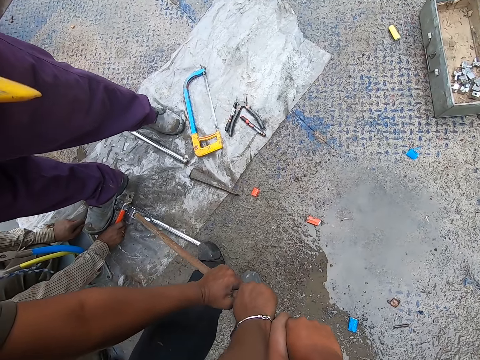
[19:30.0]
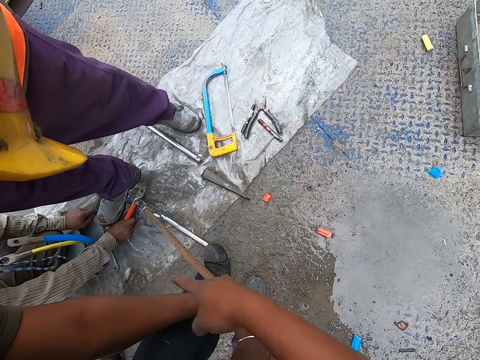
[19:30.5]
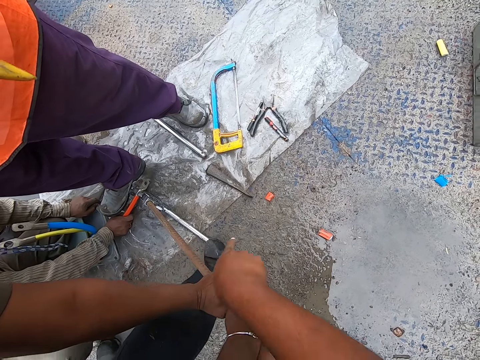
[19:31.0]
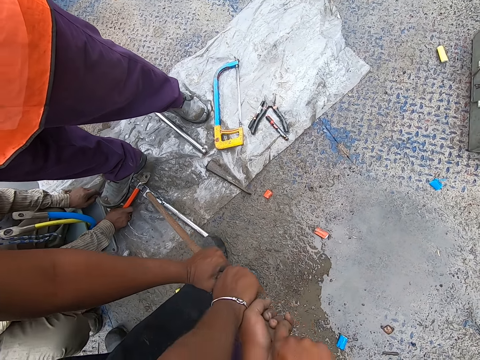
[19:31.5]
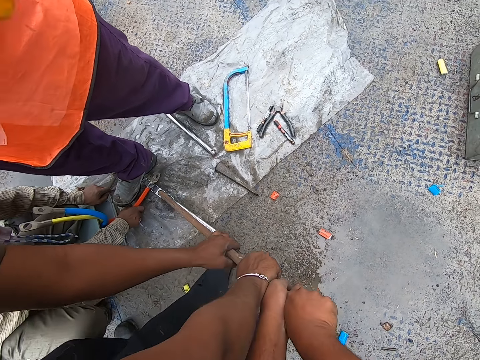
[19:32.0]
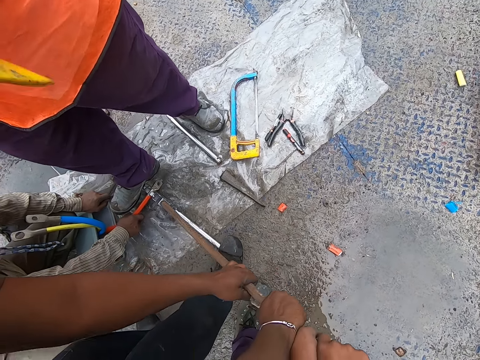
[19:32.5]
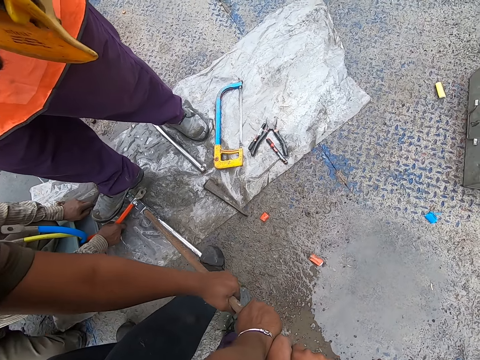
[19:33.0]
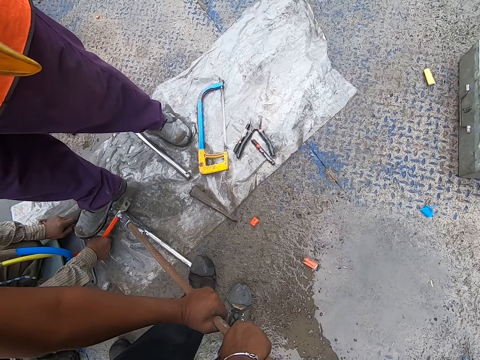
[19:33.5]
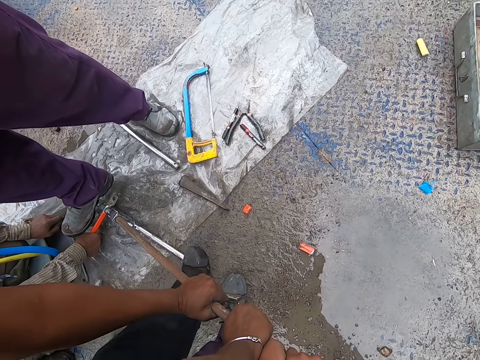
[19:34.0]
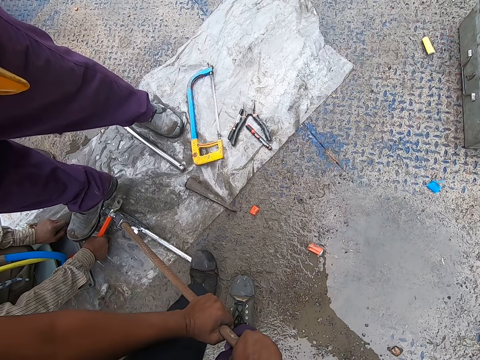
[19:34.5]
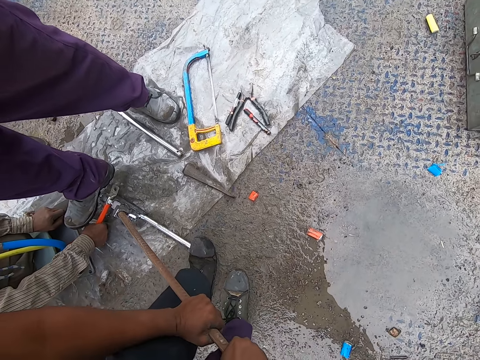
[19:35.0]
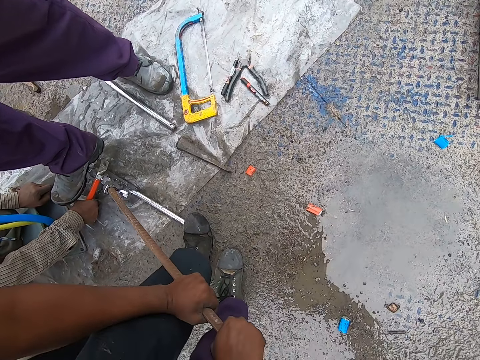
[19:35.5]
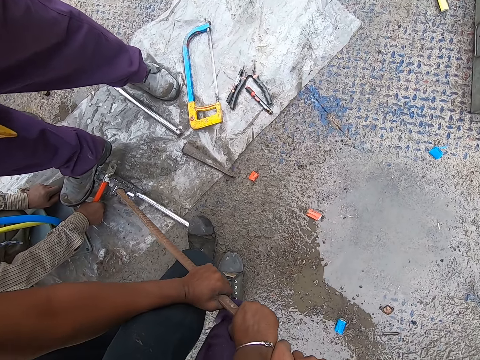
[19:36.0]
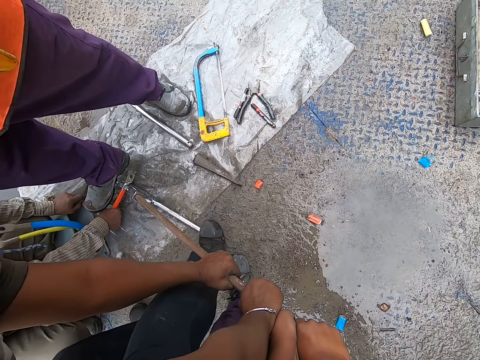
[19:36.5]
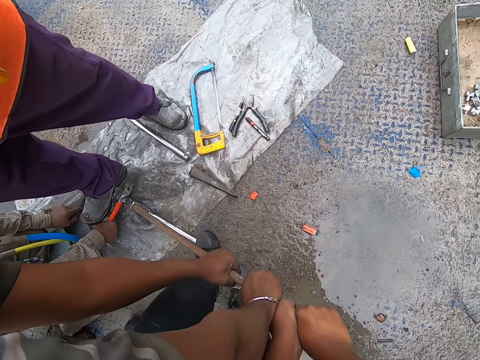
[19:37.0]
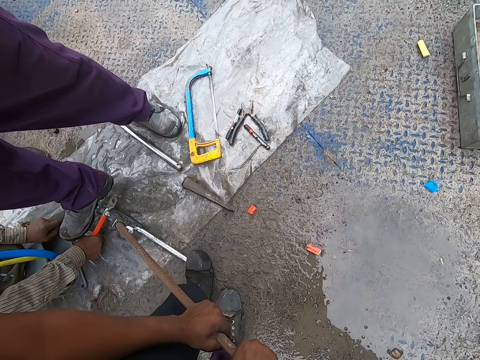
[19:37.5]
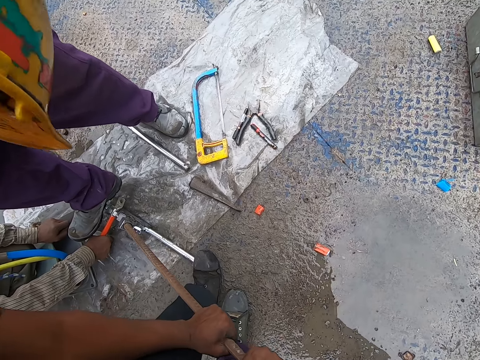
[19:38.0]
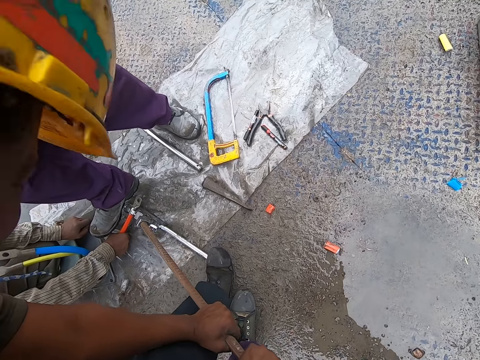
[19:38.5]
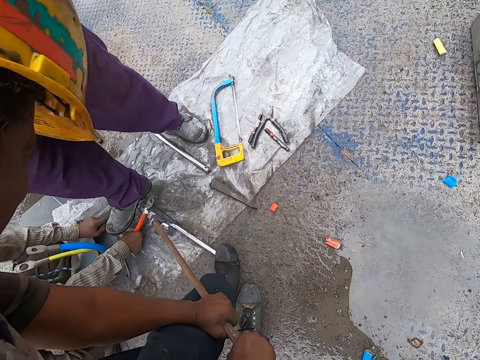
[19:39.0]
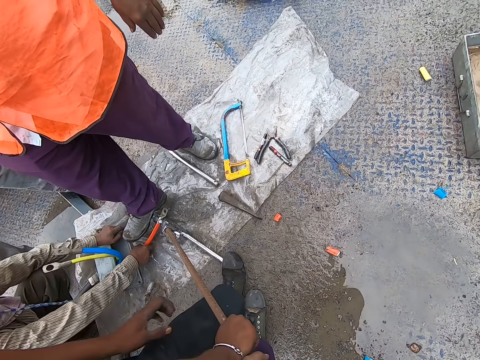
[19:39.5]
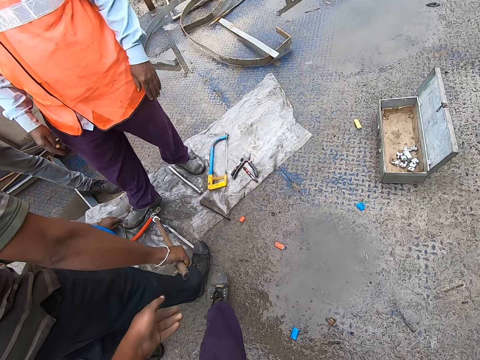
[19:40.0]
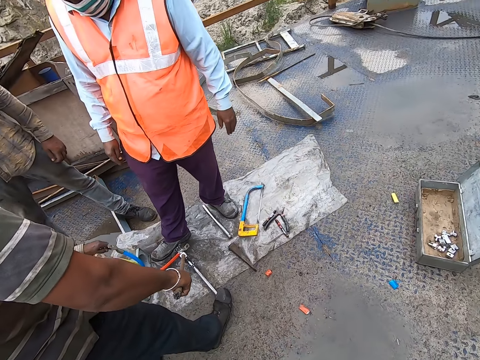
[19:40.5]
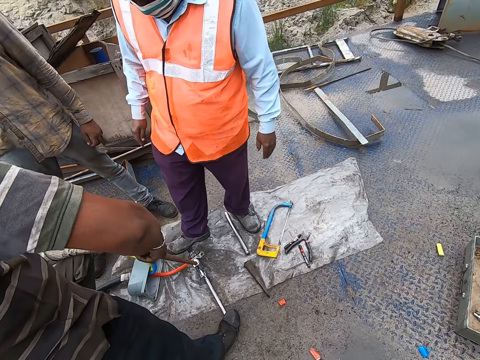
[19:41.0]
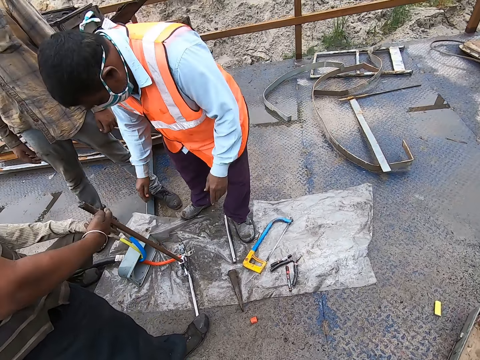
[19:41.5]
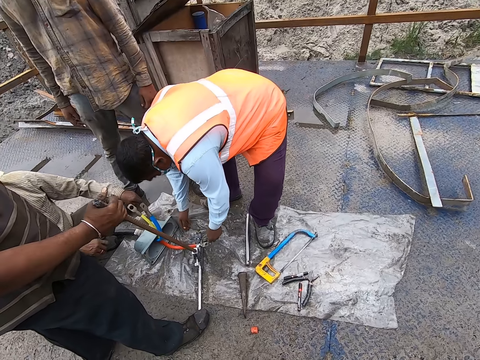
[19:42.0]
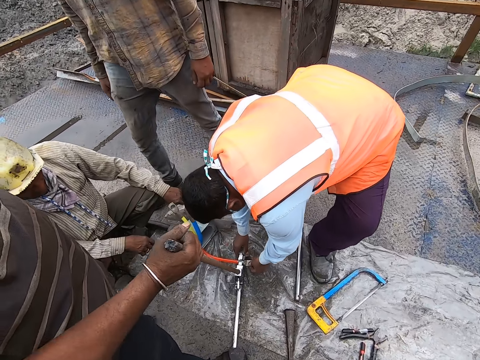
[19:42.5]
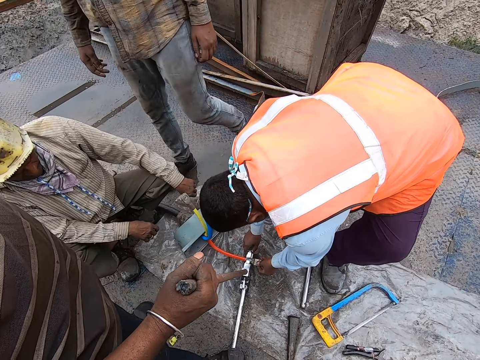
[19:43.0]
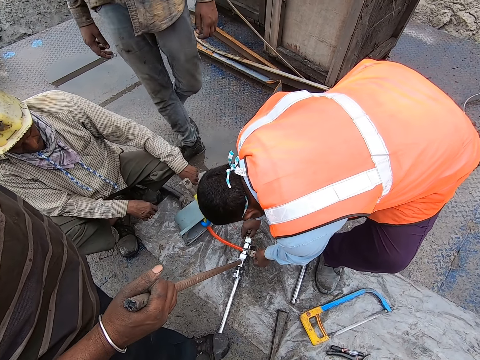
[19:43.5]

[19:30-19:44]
A man converses with the camera wearer. The camera wearer converses with the man. He pushes down a metal rod. He removes his hand from the metal rod. He walks forward.

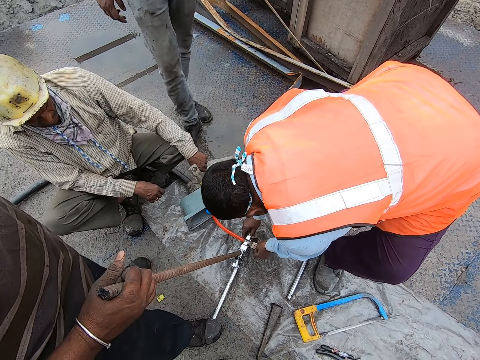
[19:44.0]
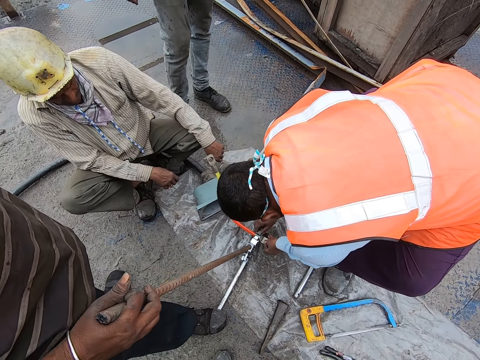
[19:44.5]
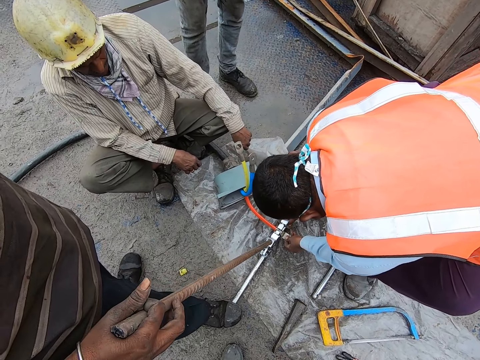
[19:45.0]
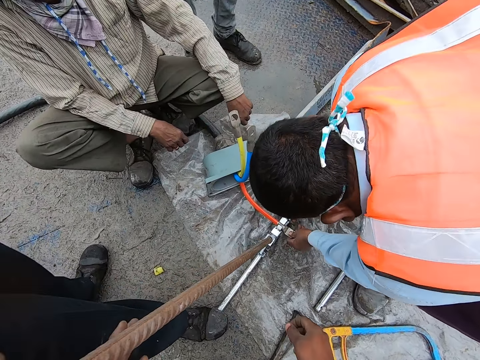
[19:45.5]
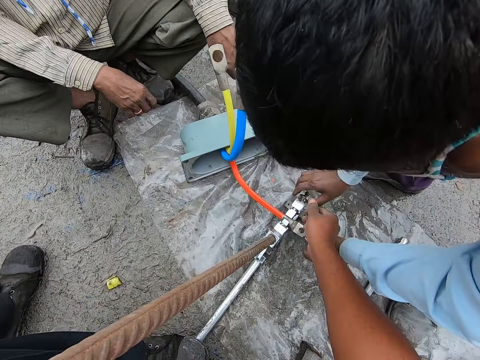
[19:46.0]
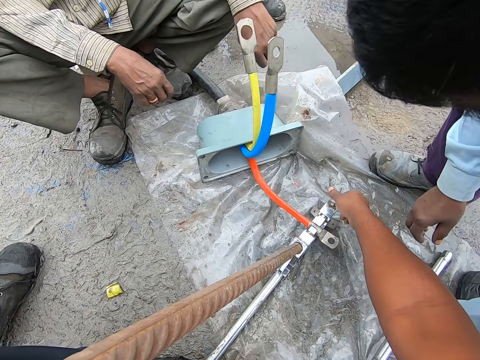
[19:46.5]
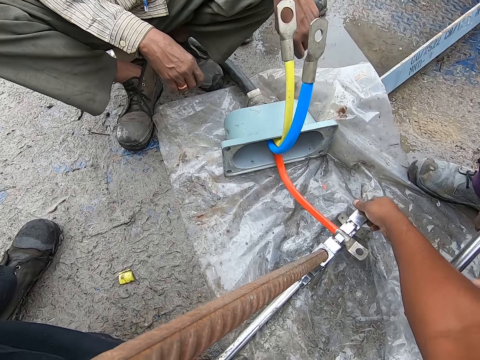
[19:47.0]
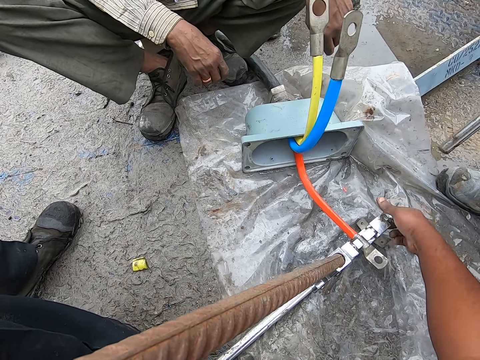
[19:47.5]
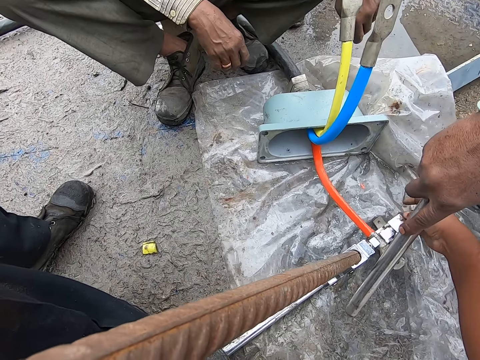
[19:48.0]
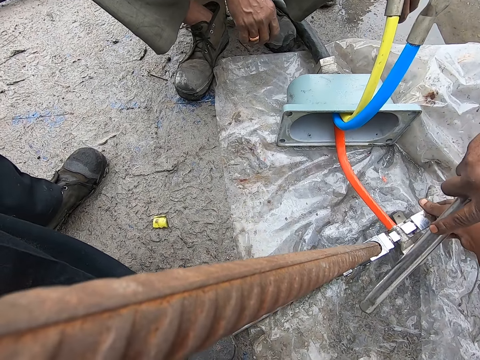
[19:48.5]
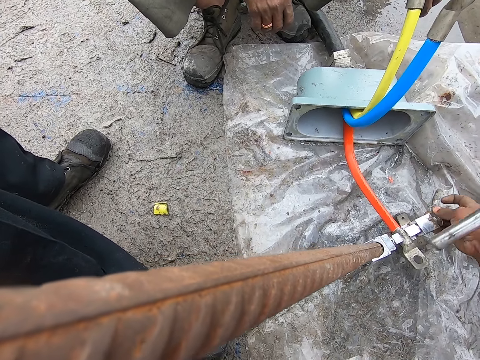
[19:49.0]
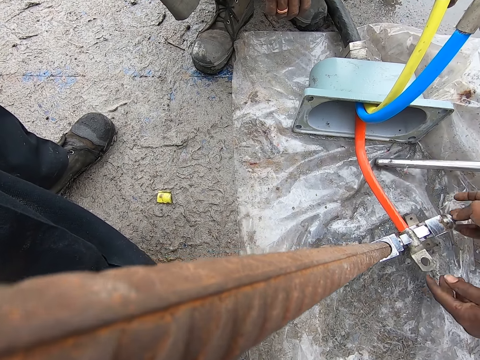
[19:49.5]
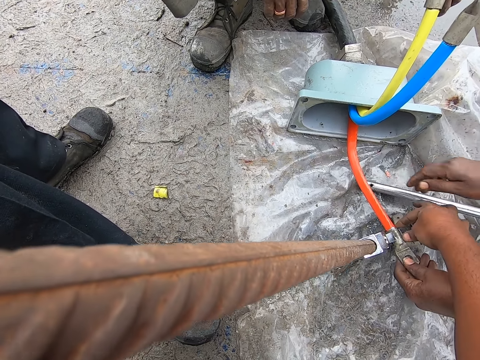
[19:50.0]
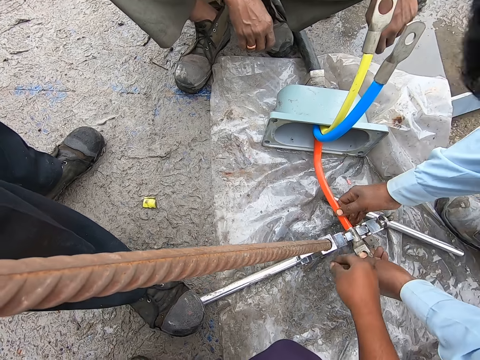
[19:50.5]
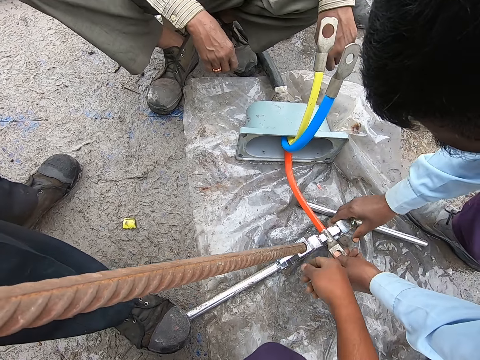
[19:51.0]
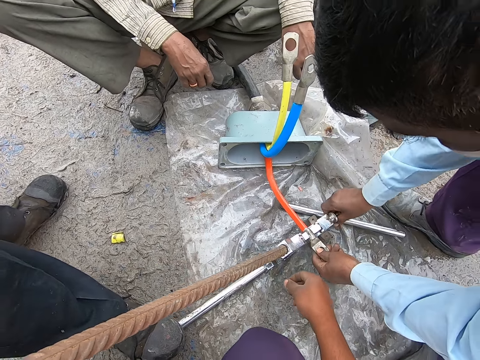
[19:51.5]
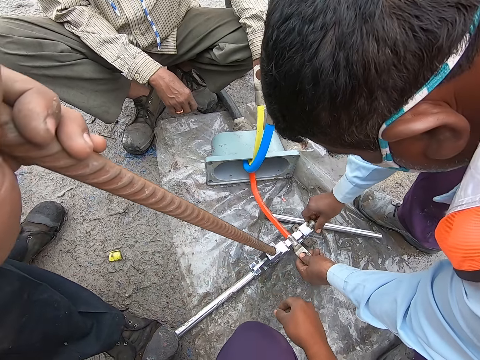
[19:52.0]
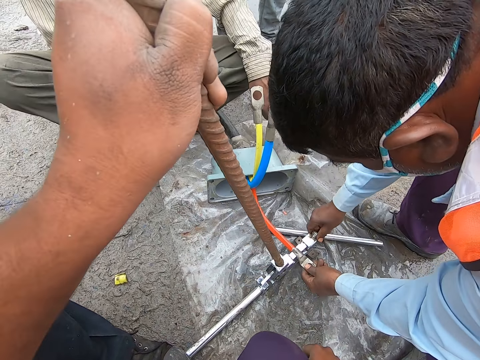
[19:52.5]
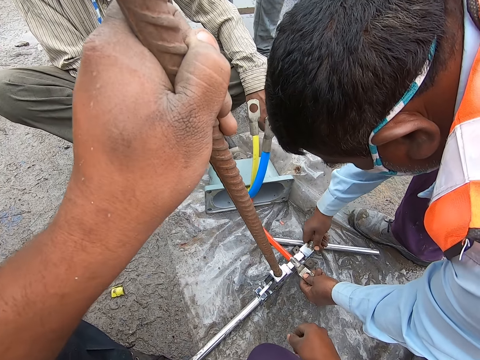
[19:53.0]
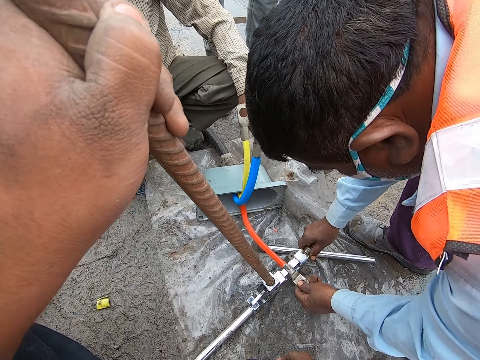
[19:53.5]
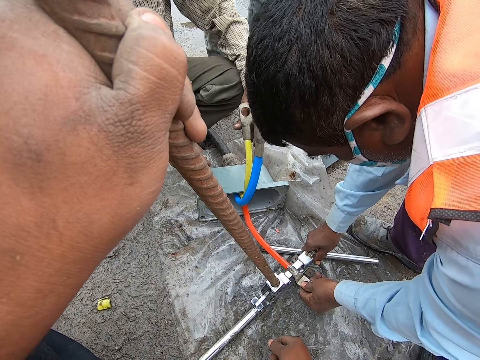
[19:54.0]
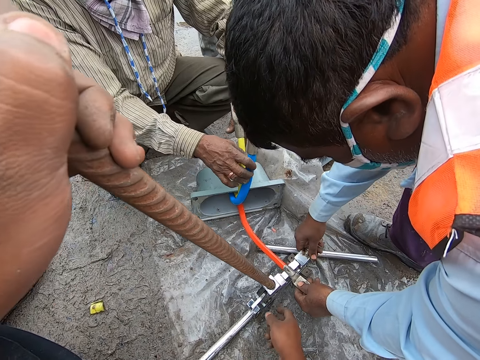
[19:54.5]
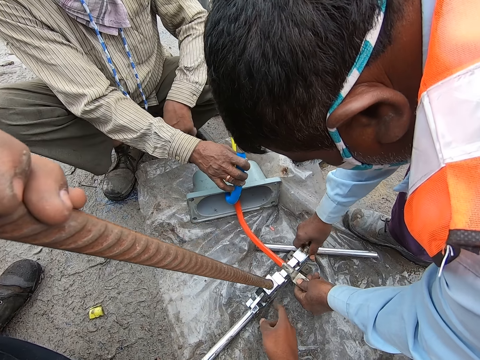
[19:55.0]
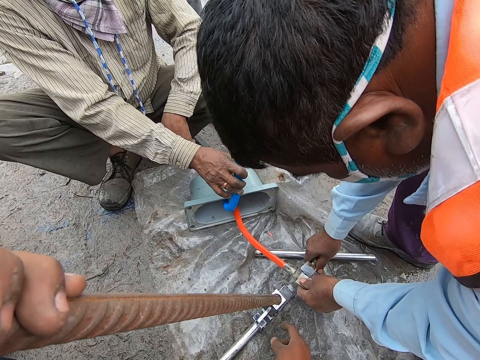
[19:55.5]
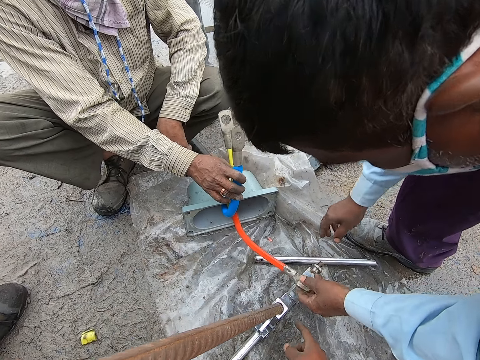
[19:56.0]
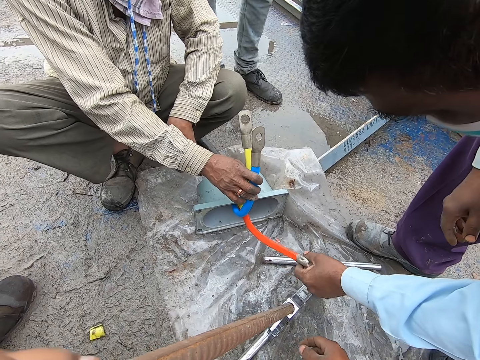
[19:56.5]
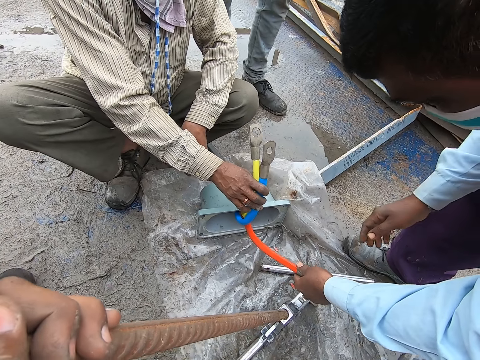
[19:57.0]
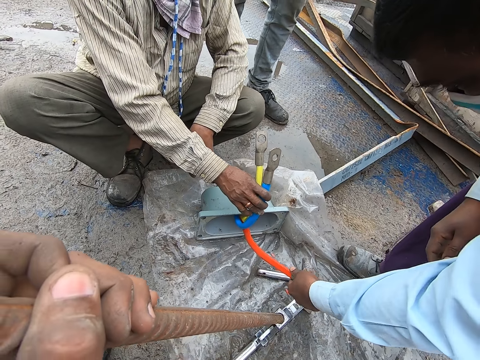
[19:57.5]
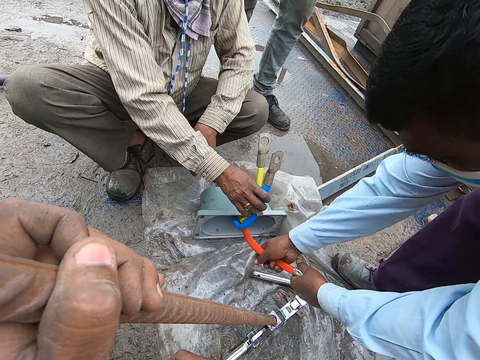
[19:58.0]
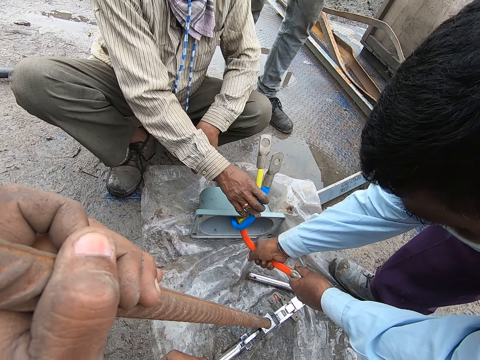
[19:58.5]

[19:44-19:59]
The camera wearer looks at the steel holder. He converses with a man. He loosens the metal knob and tightens a part of the steel holder. The man converses with the camera wearer. The camera wearer removes his hand from the metal knob. The man converses with the camera wearer. The camera wearer converses with the man. The man converses with the camera wearer. The camera wearer converses with the man.
